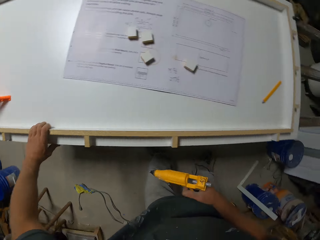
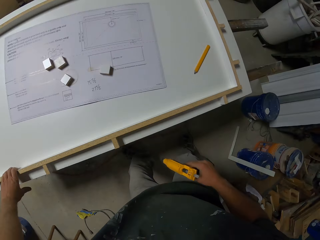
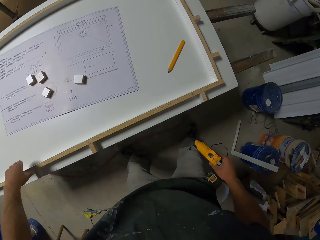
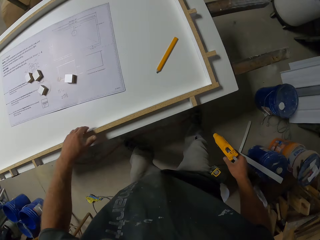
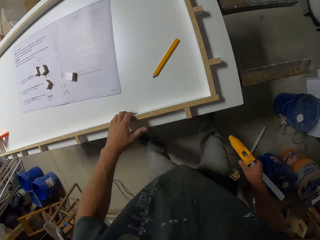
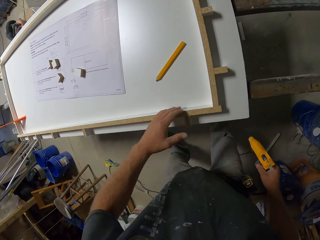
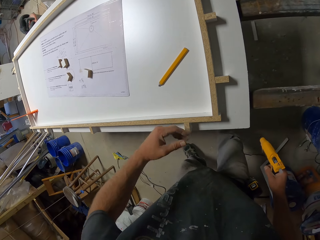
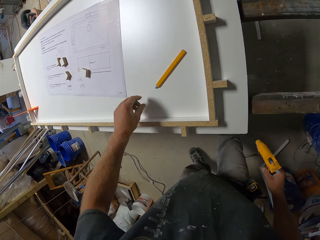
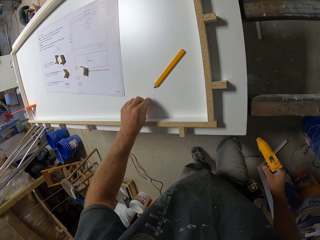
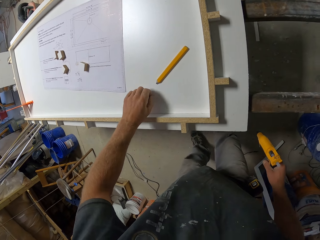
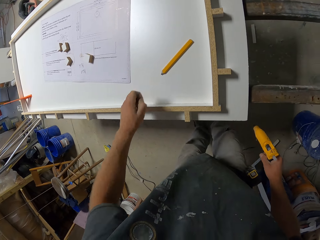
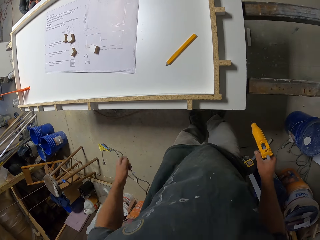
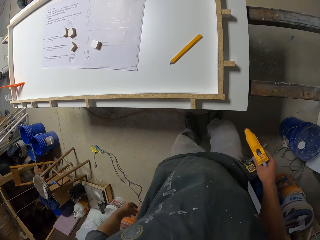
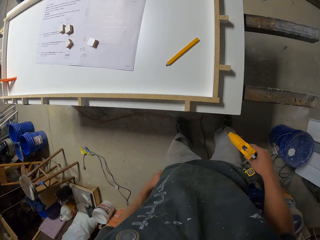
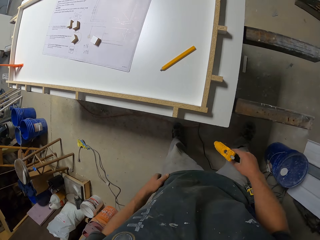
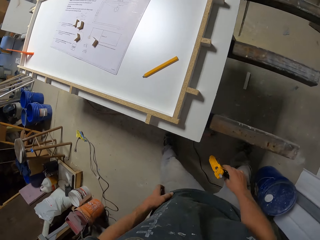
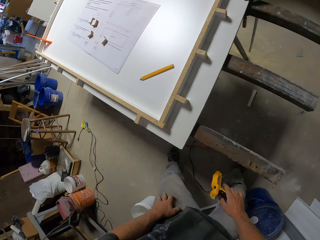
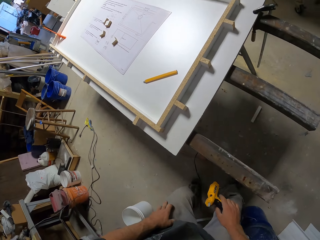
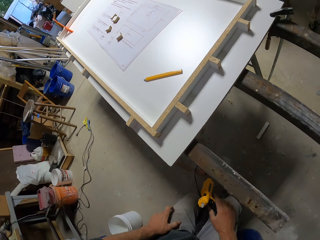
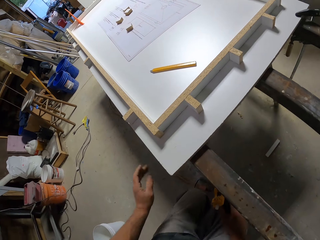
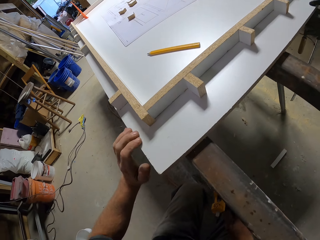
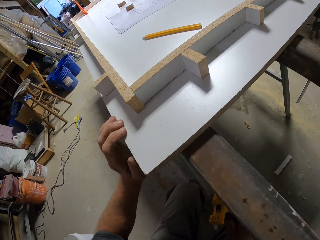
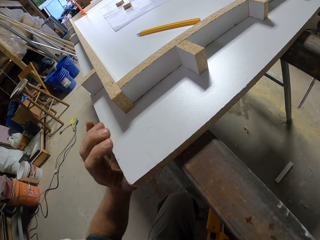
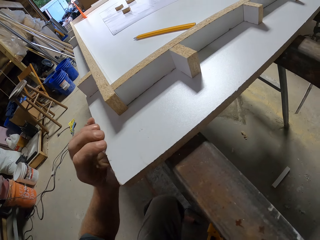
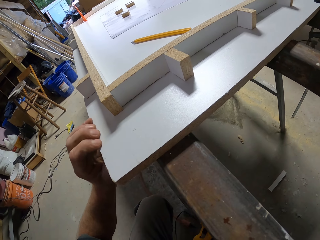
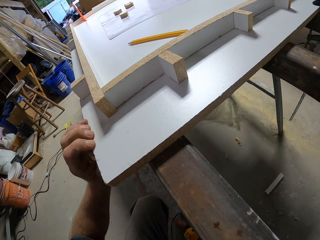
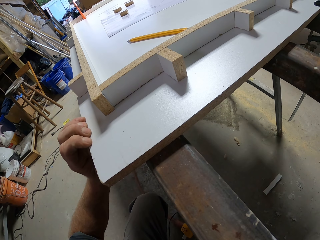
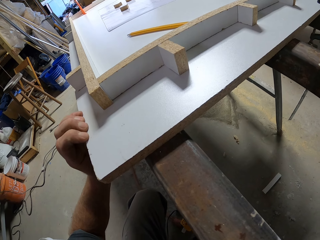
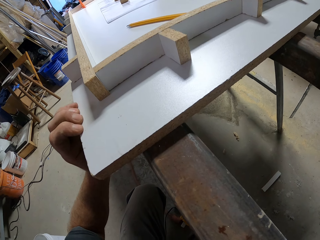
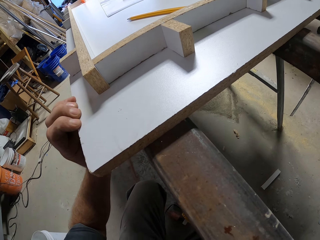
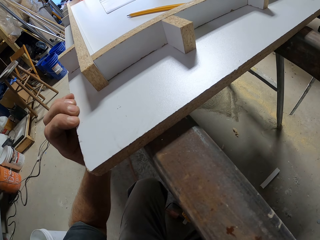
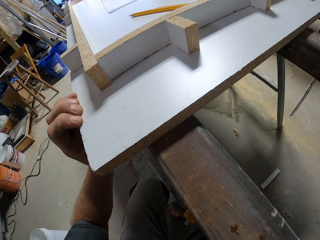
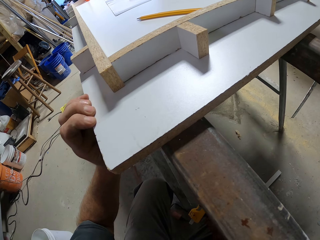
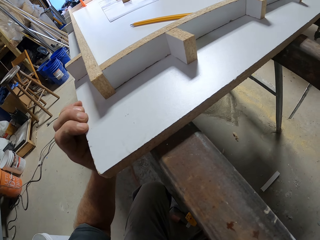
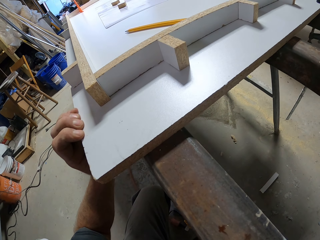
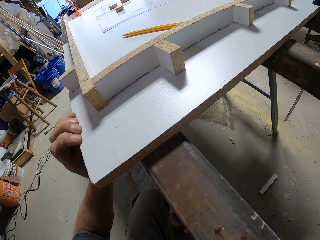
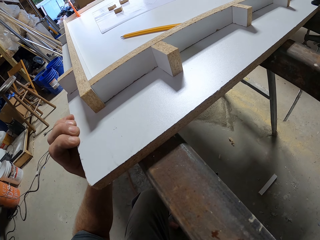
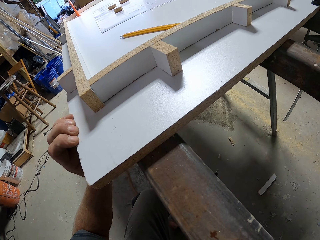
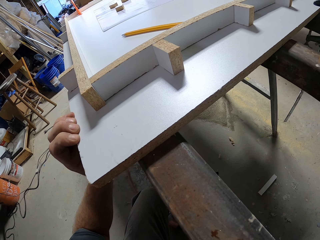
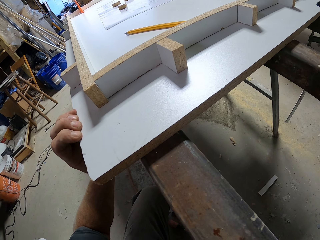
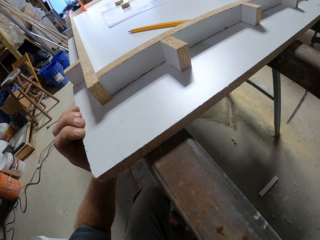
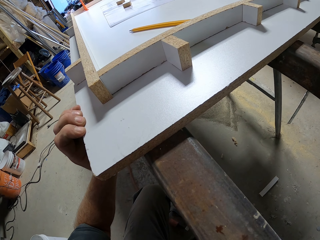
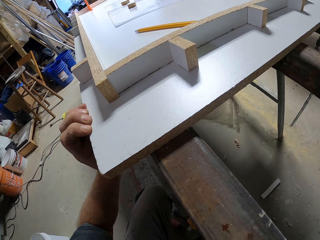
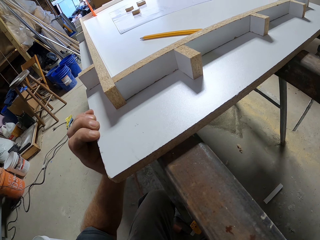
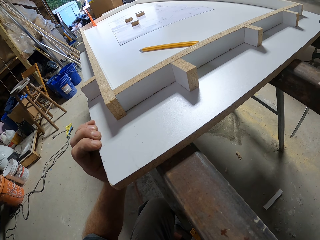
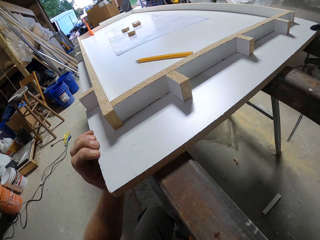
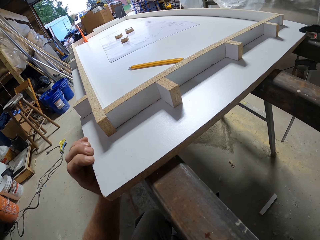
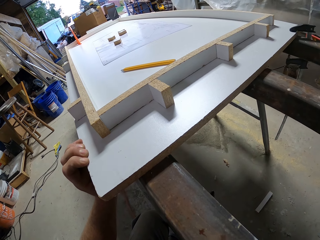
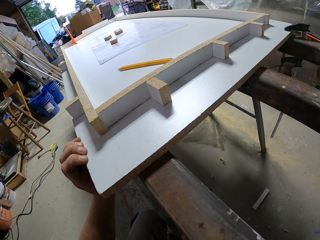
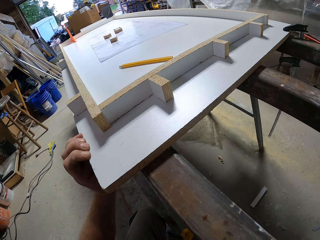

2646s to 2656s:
The camera wearer rubs the wood strip. They move, pick something, and drop something on the floor. He touches his trouser. He moves, bends, and holds the workbench. He kneels down. He looks at the piece of wood.

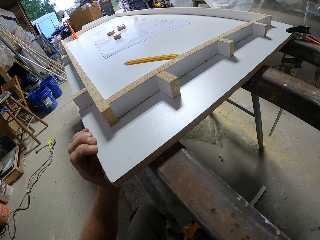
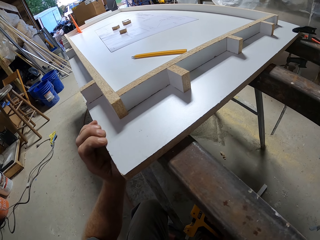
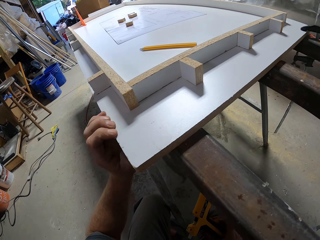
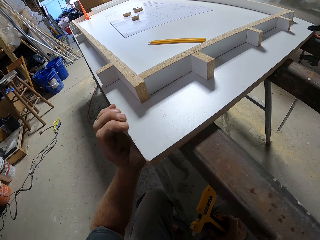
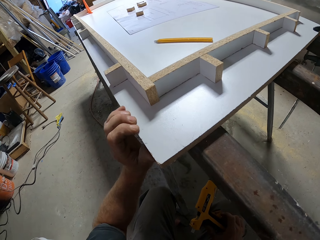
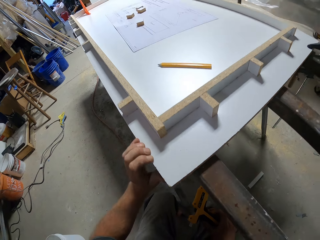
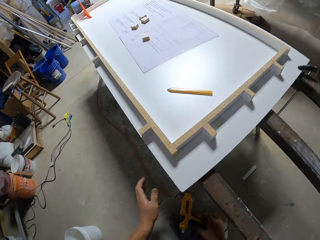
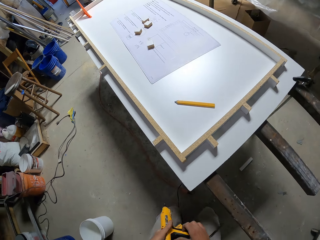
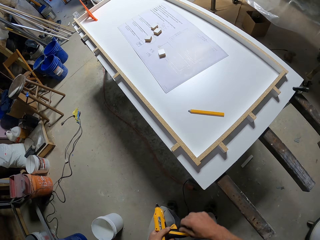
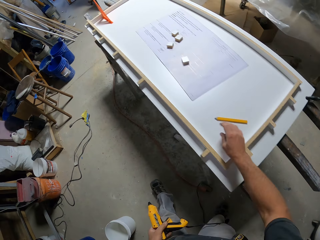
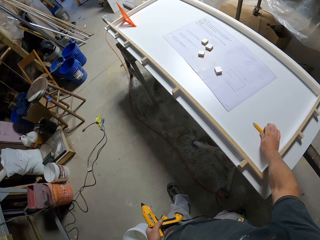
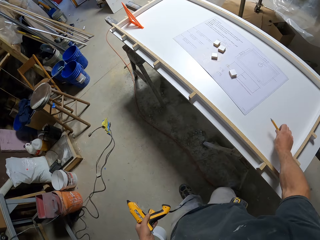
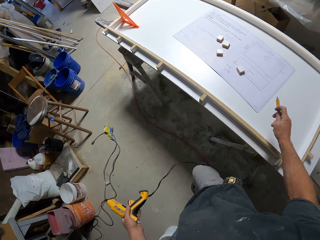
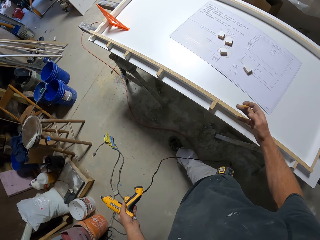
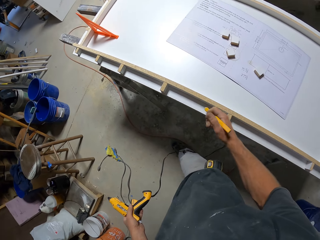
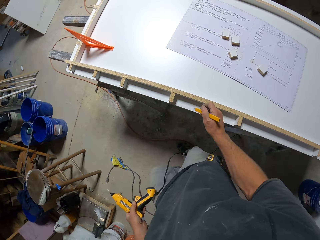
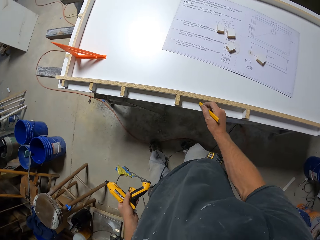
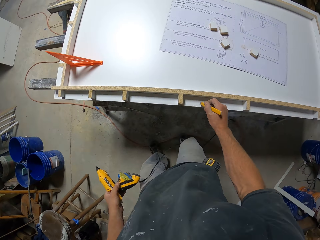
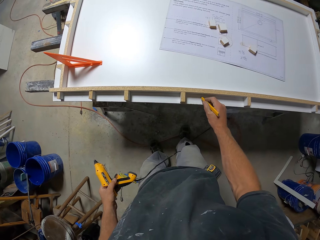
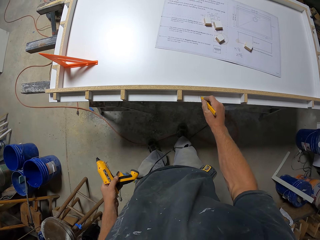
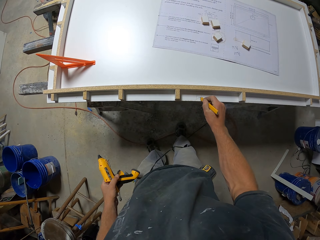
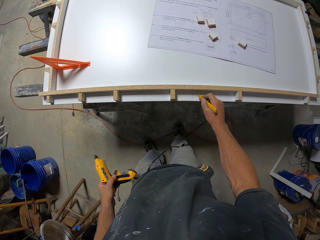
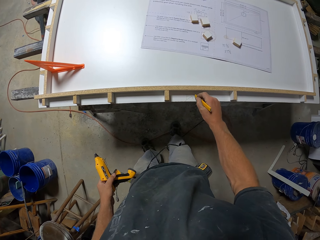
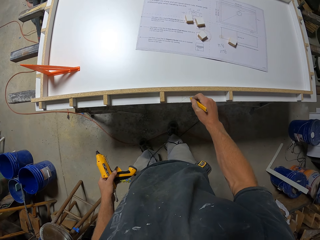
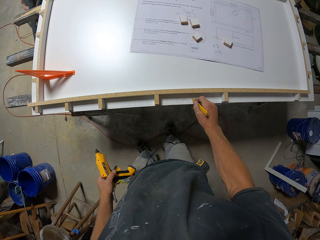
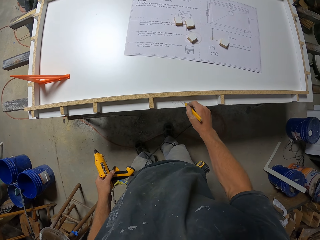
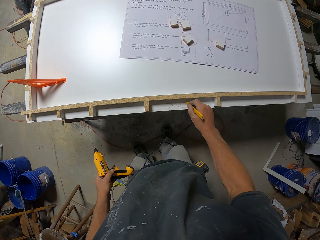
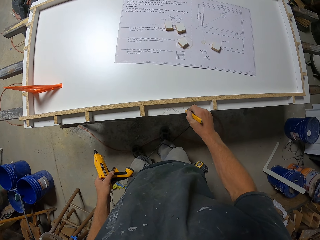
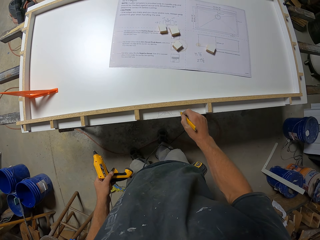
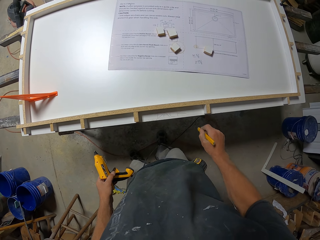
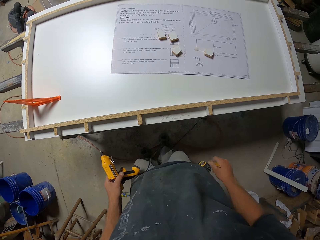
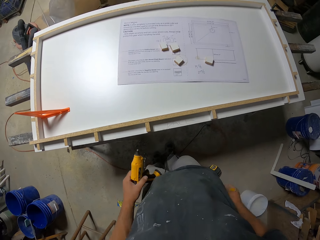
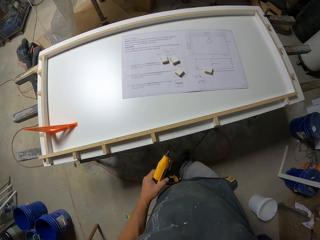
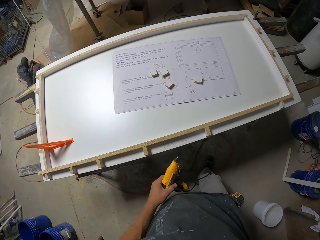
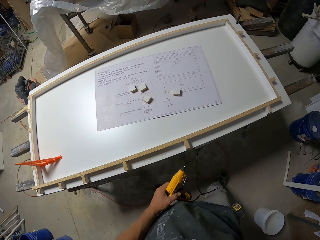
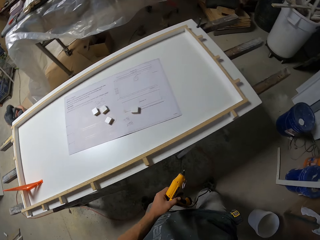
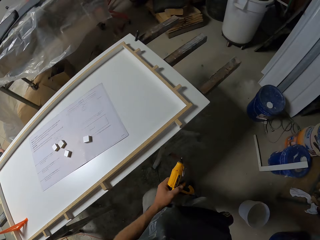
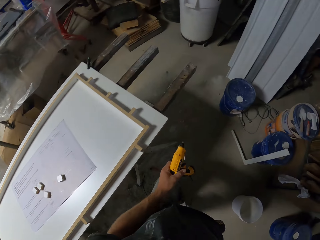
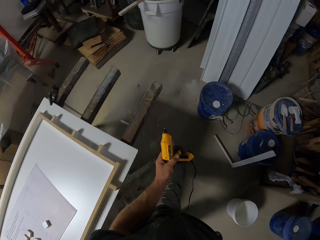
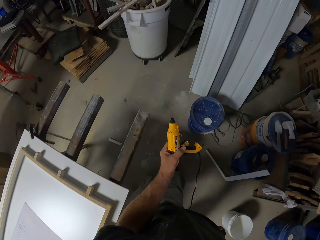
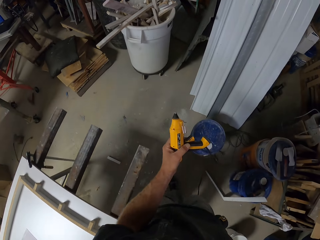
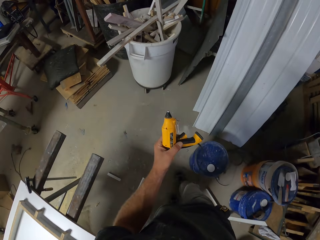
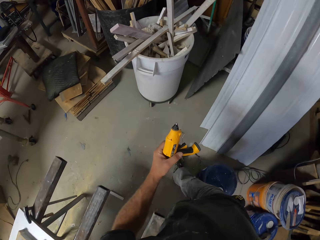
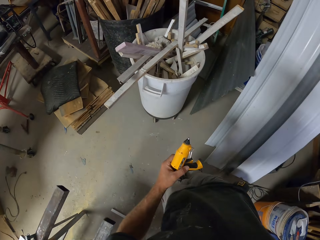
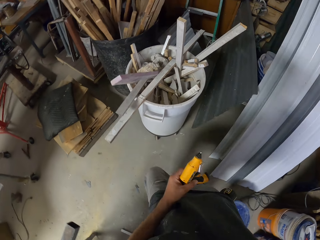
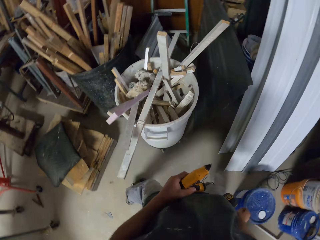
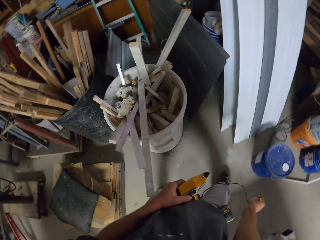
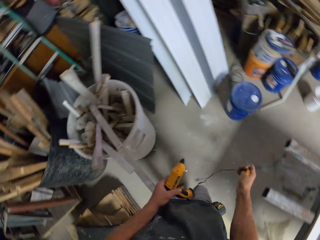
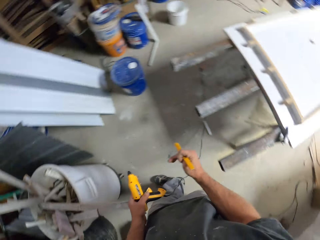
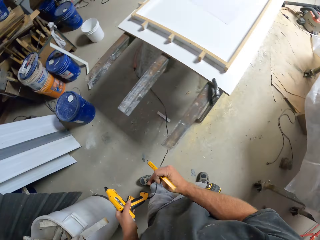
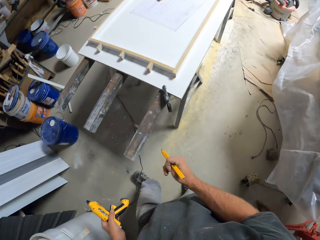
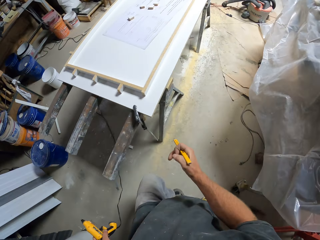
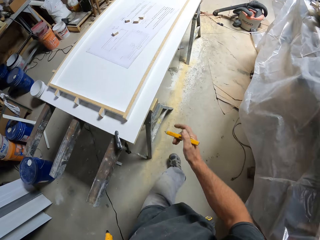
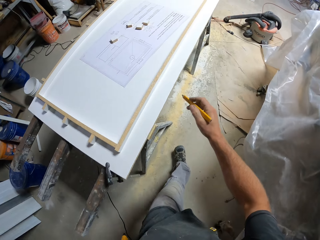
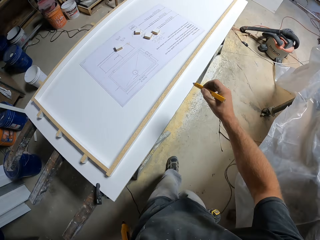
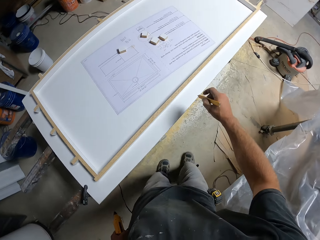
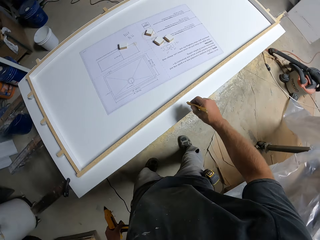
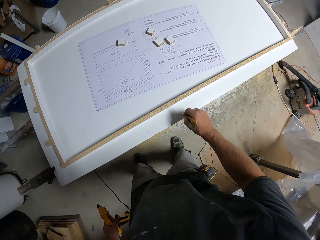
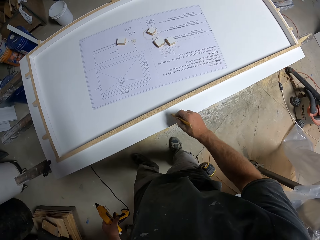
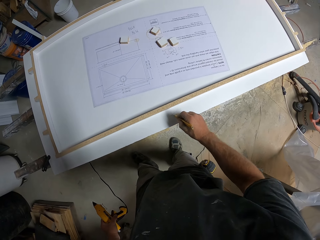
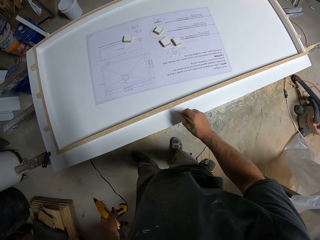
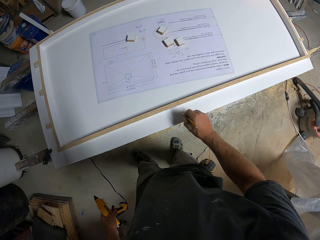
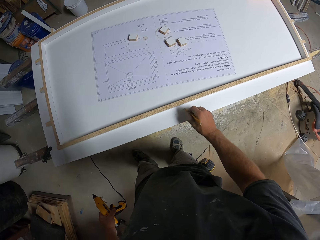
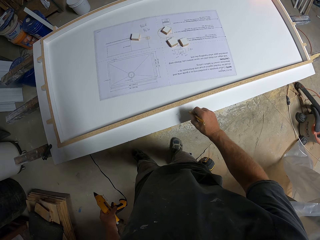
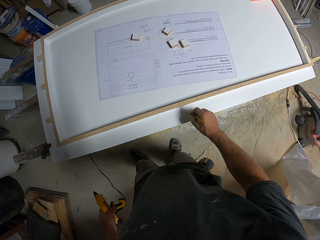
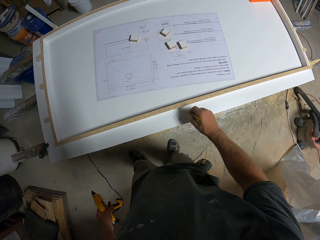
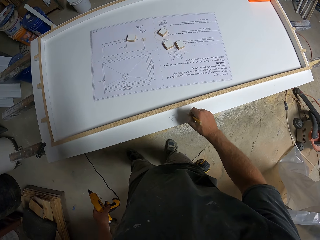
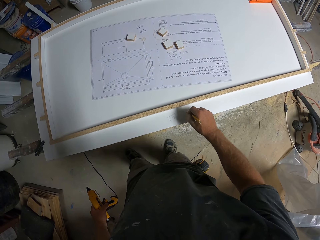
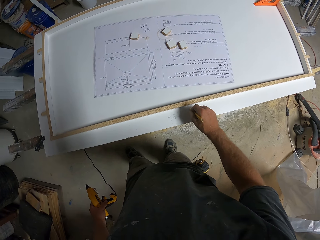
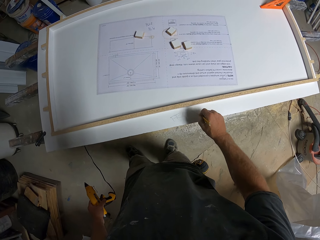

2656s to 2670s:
The camera wearer removes a hand from work. They hold the glue dispenser gun. They stand. They pick up the pencil. They walk. They write on the work bench. They move the pencil away from the workbench. They walk across the workshop. They write on the work bench.
